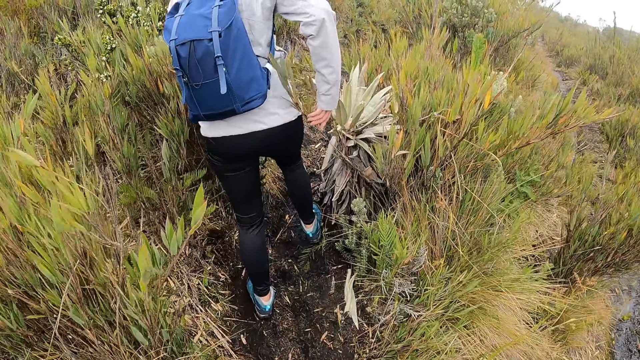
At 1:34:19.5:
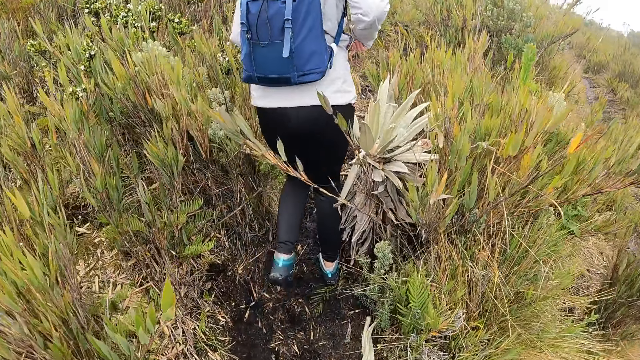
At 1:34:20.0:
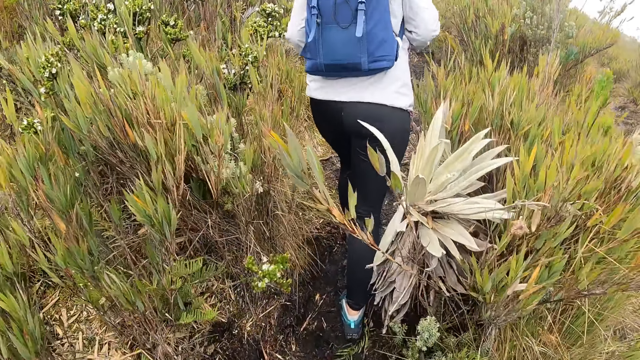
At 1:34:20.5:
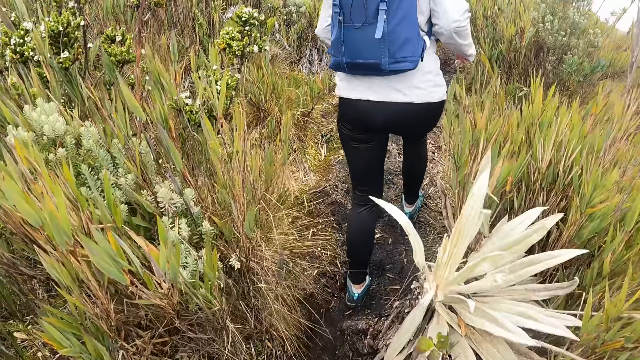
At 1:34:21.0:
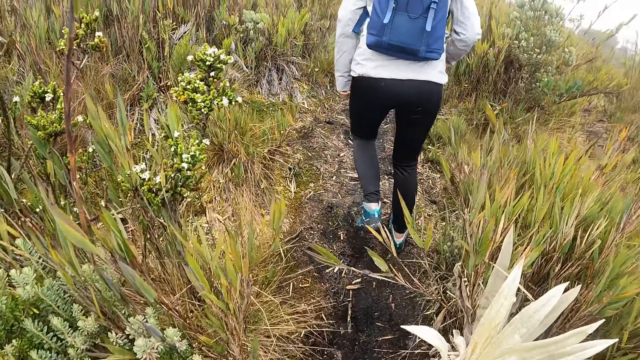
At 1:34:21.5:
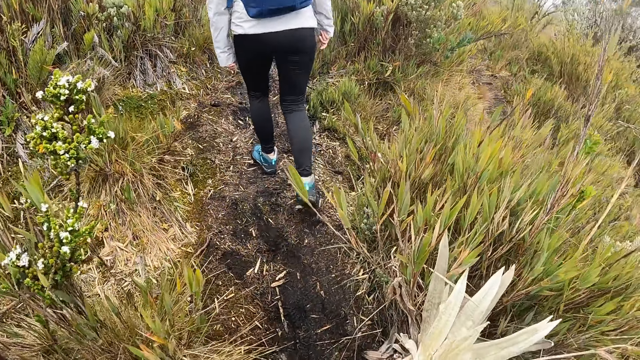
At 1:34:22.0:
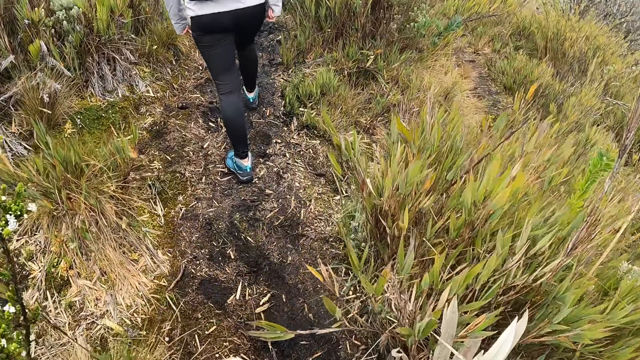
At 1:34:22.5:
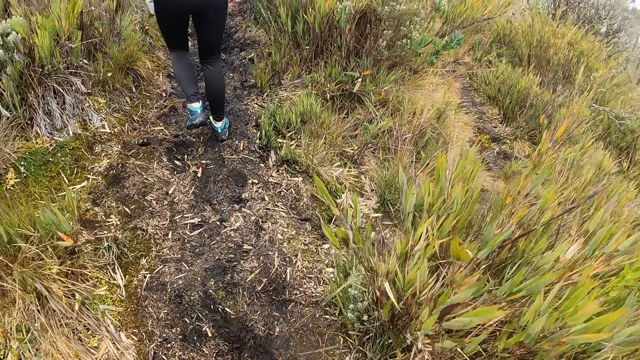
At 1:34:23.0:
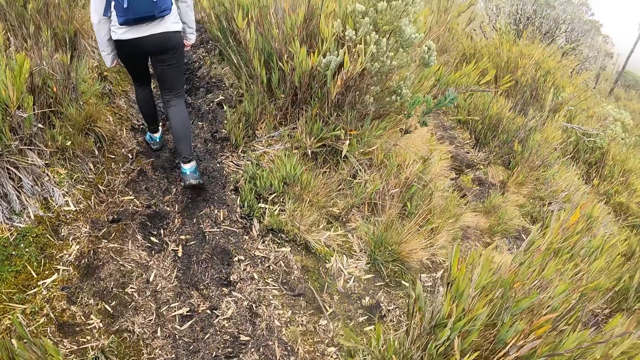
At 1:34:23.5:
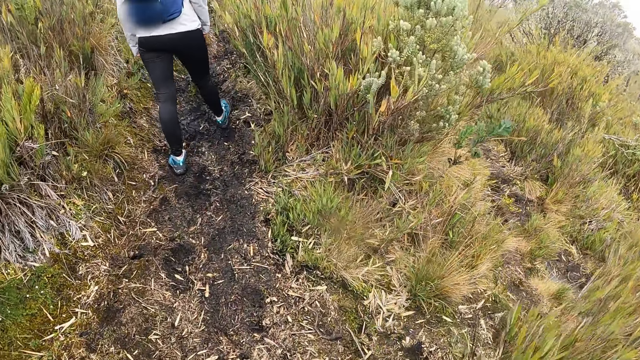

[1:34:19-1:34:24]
The woman moves a plant with her right hand.

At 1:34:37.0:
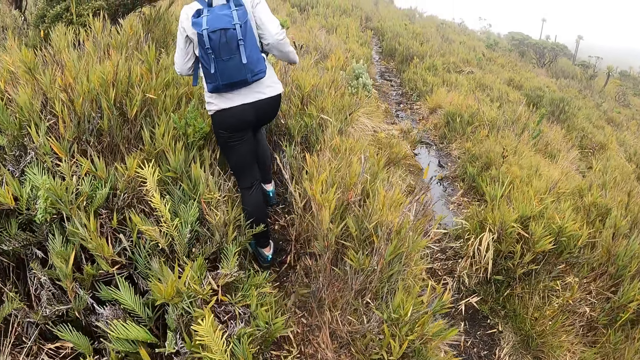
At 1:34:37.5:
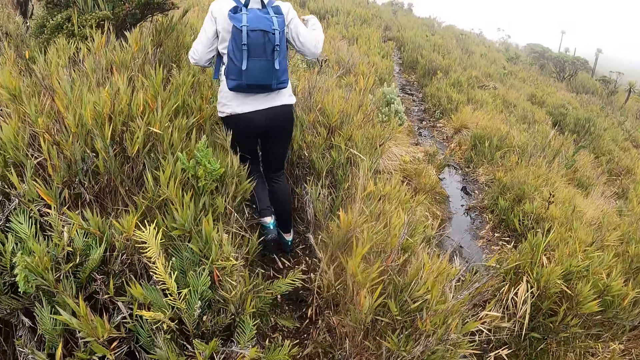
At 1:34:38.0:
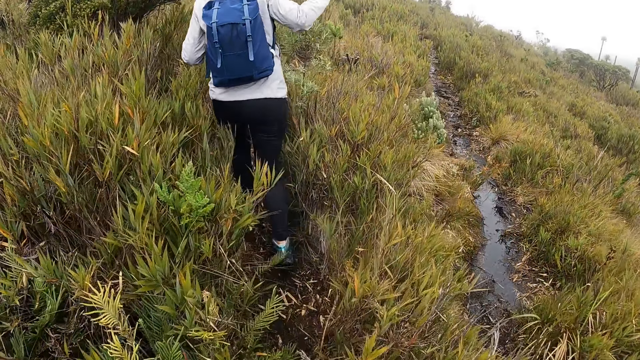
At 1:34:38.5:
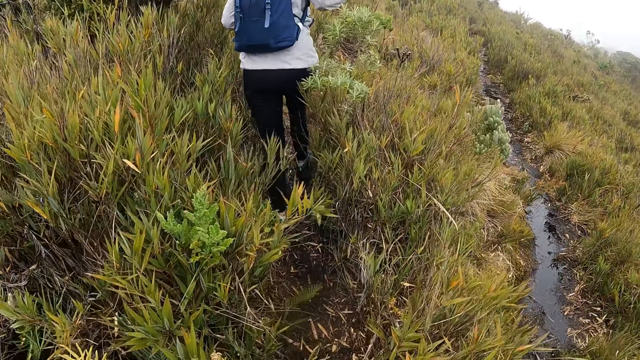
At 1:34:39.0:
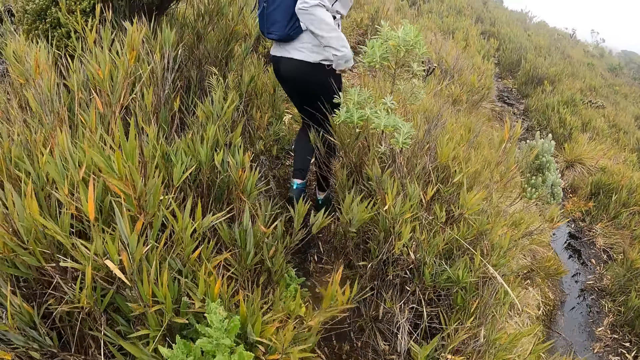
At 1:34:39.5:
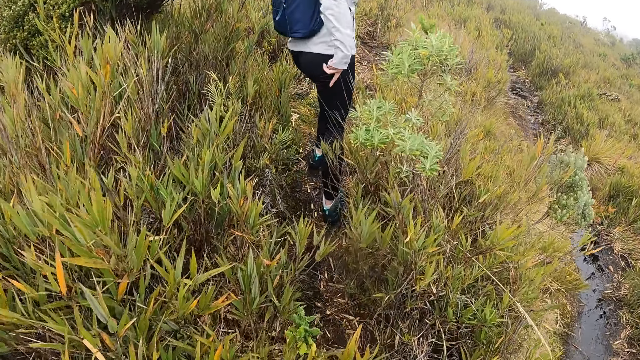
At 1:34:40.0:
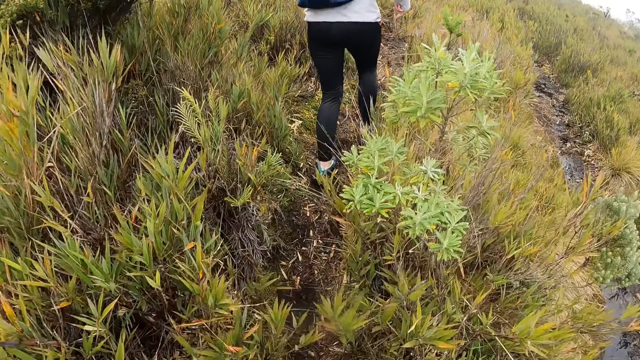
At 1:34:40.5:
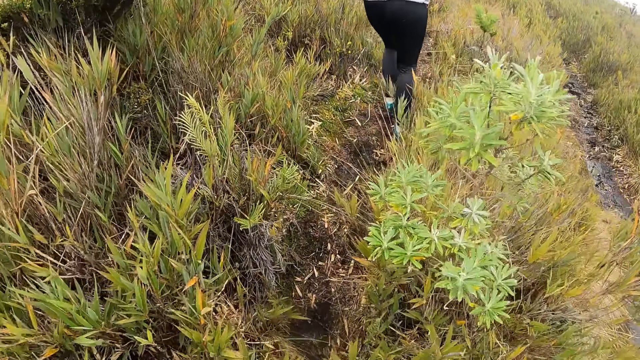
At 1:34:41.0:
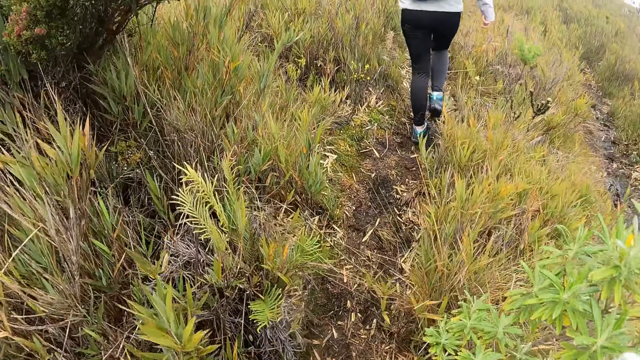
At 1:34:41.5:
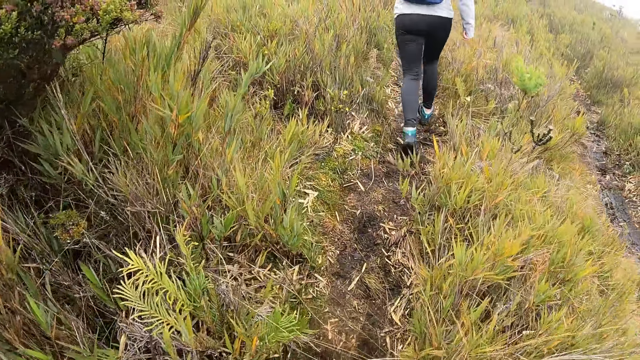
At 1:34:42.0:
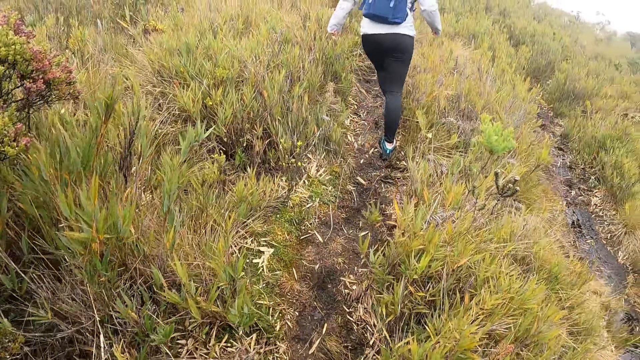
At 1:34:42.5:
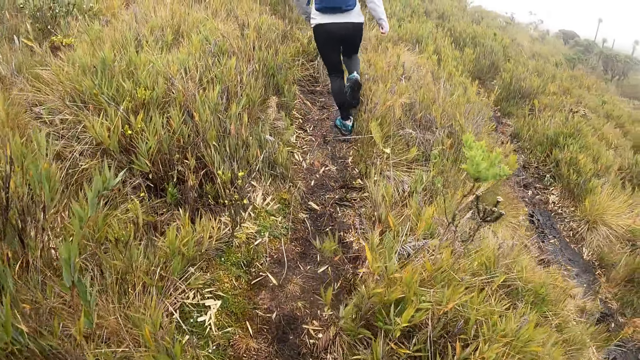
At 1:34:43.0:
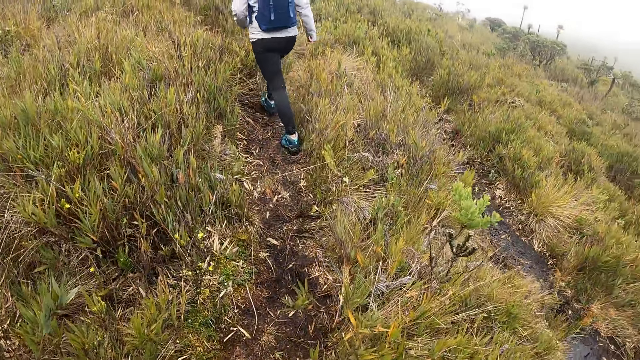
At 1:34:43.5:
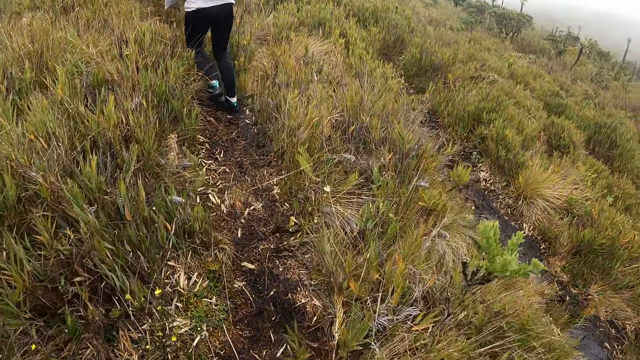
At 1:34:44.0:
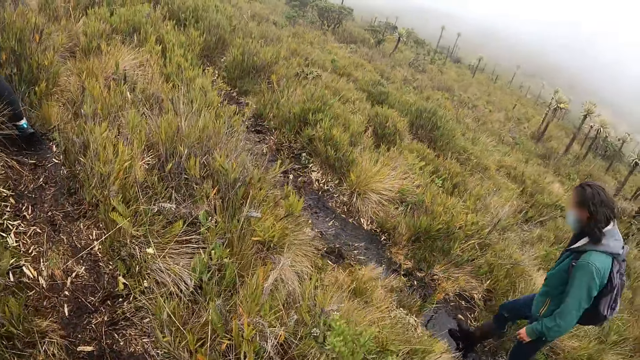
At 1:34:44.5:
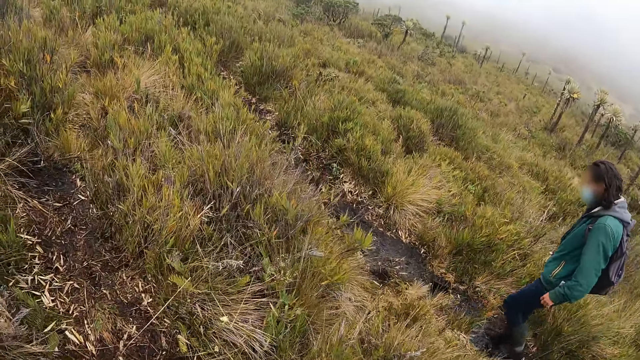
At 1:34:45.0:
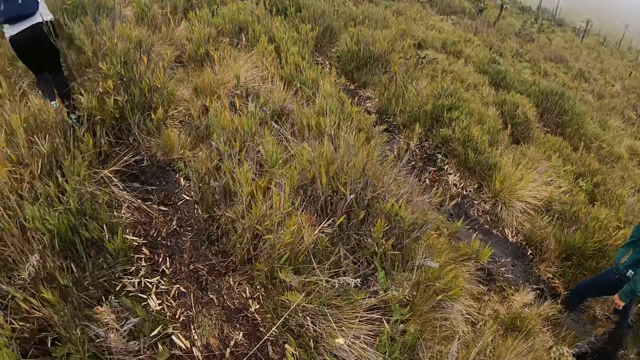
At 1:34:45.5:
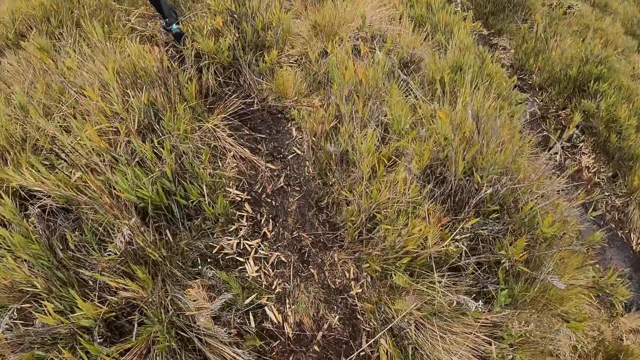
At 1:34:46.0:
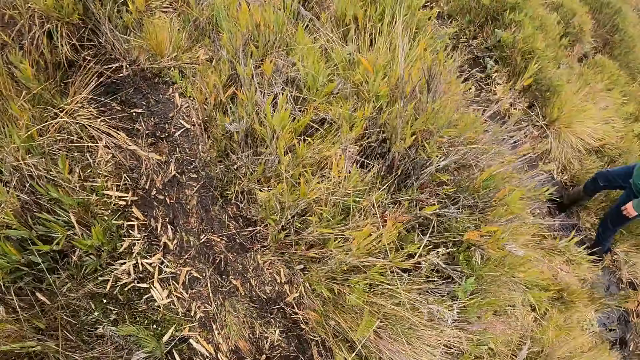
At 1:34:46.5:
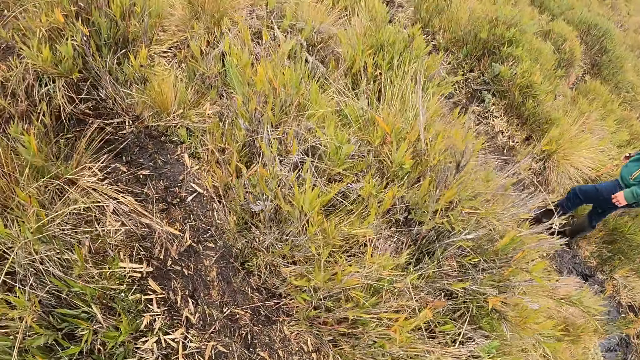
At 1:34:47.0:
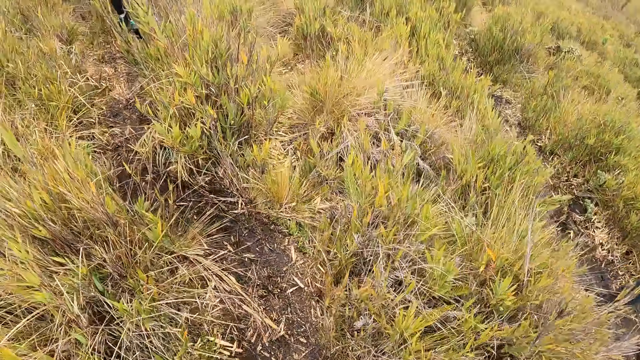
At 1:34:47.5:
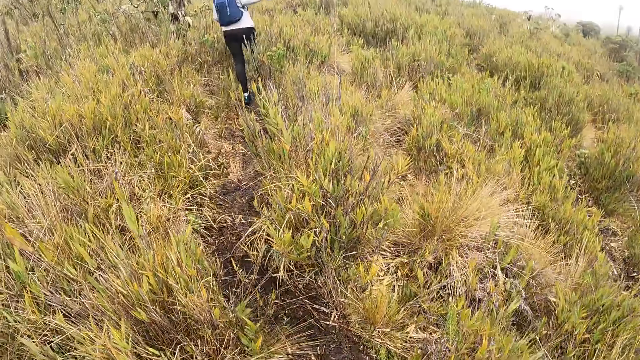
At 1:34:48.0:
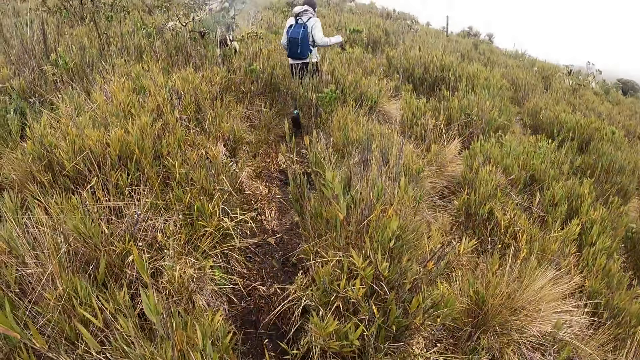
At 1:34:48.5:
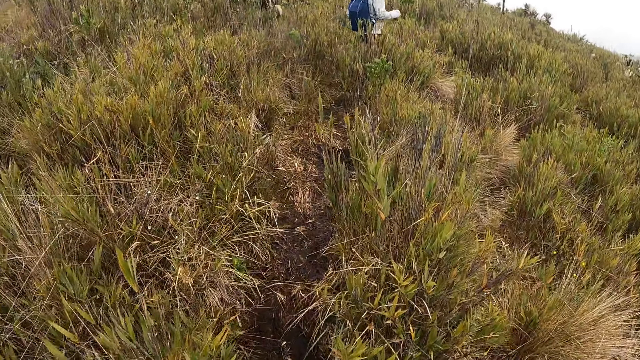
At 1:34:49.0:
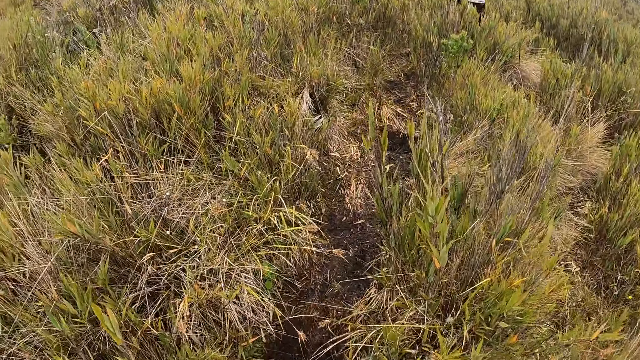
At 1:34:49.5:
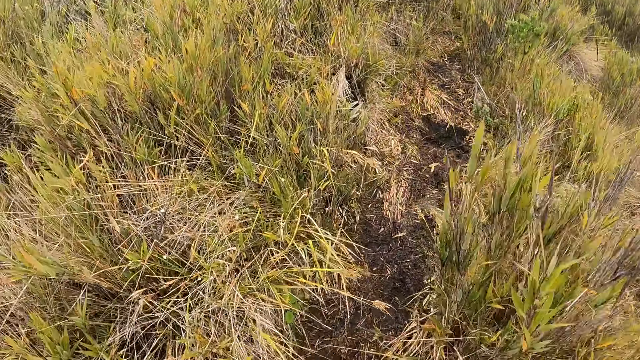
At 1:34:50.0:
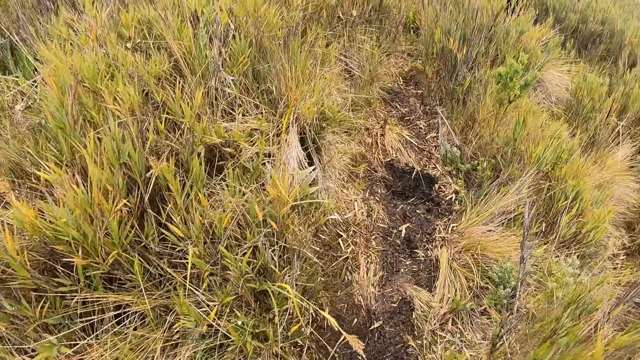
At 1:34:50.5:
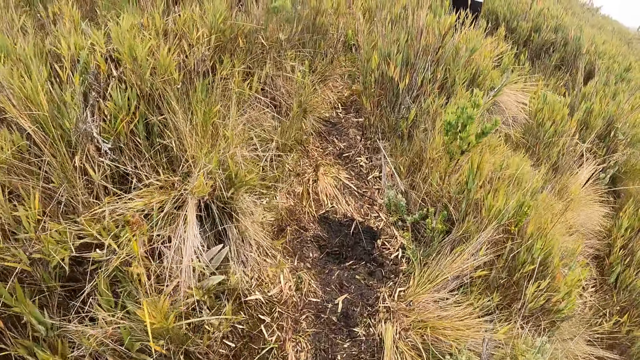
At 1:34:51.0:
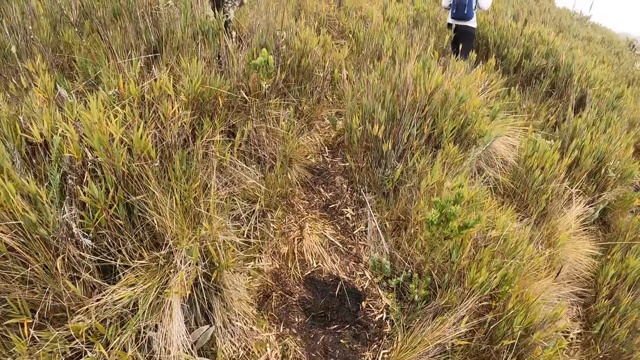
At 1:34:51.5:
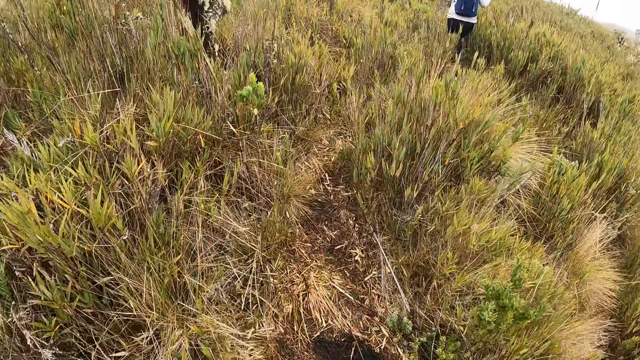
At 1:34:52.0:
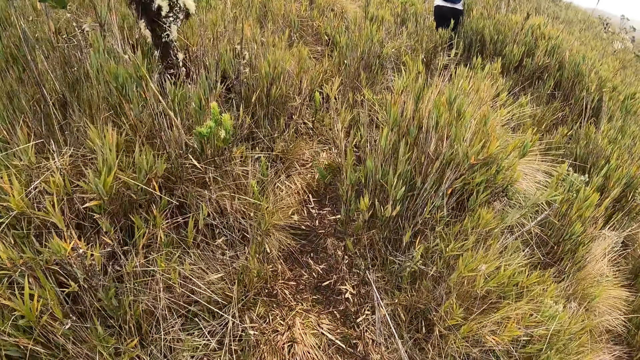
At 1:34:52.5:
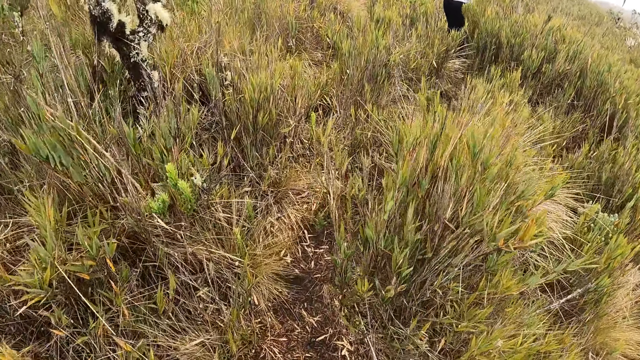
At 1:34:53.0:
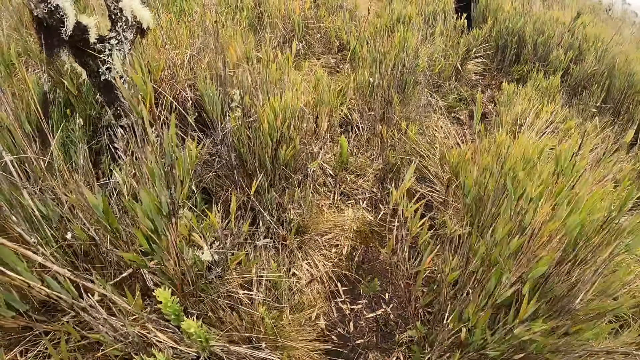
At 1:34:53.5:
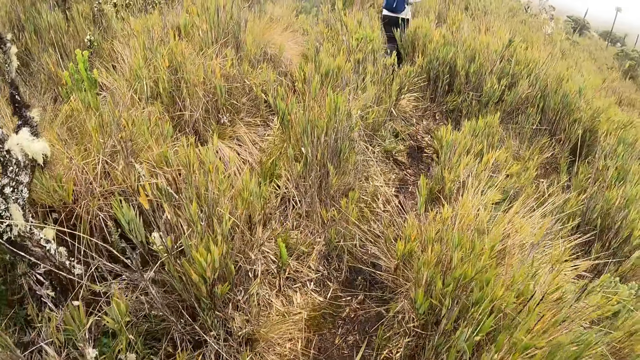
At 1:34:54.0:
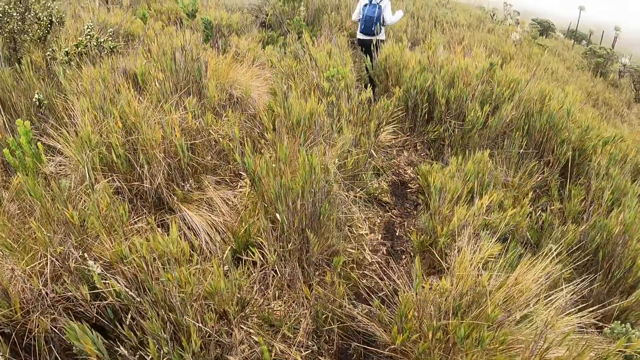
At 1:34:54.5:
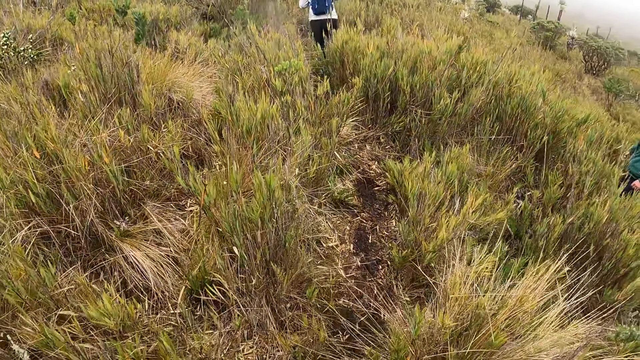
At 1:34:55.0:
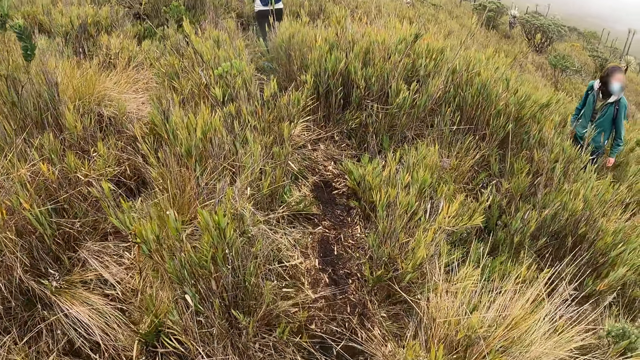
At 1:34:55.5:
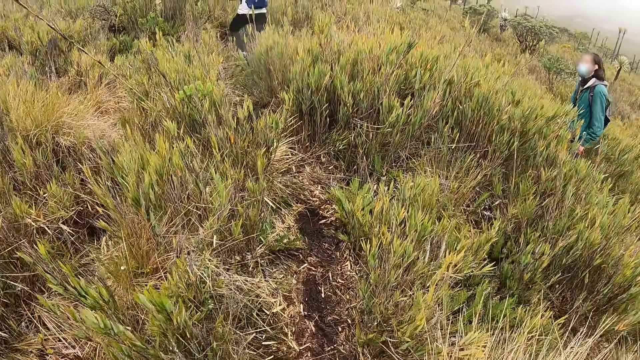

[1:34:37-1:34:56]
The woman points to the ground with her right hand. The camera wearer looks around. They walk up the mountain.
